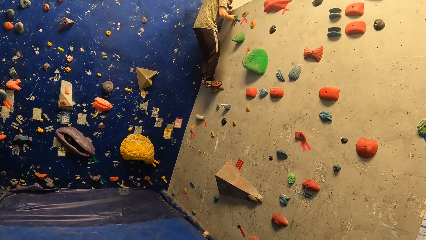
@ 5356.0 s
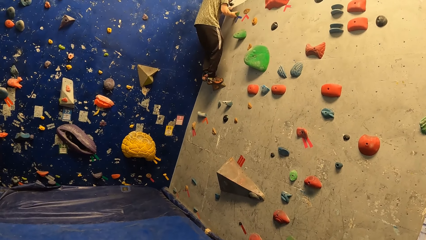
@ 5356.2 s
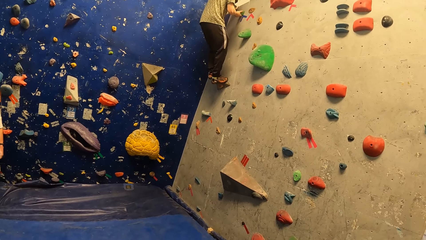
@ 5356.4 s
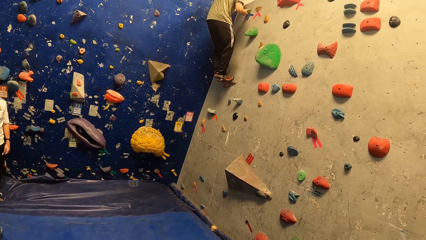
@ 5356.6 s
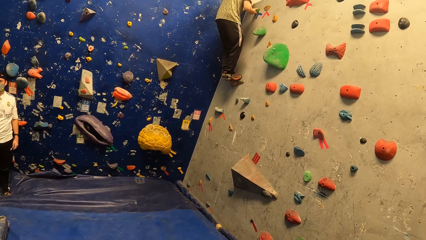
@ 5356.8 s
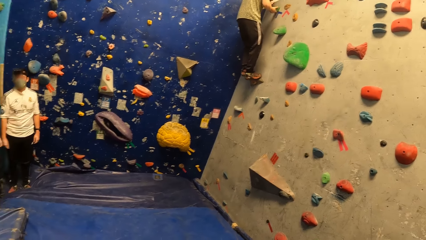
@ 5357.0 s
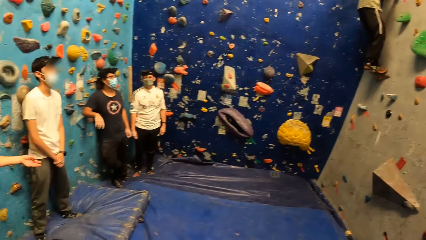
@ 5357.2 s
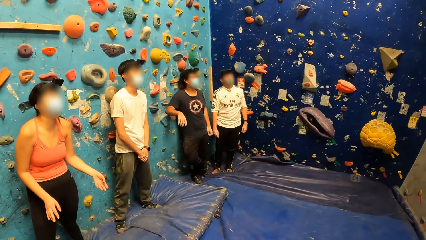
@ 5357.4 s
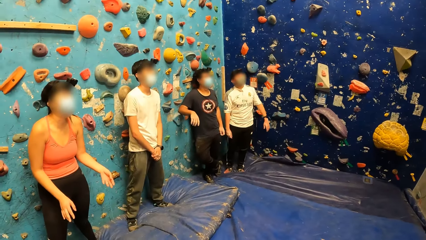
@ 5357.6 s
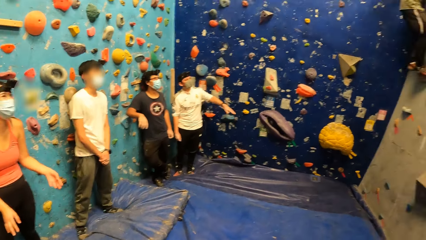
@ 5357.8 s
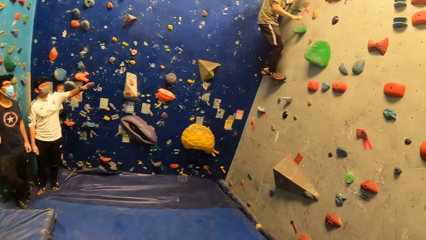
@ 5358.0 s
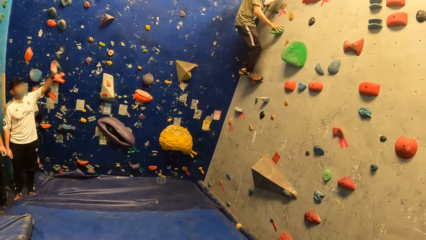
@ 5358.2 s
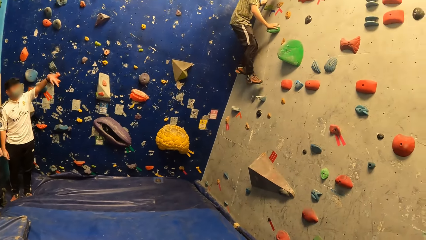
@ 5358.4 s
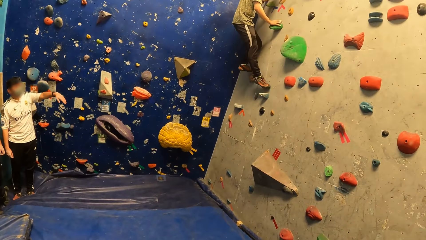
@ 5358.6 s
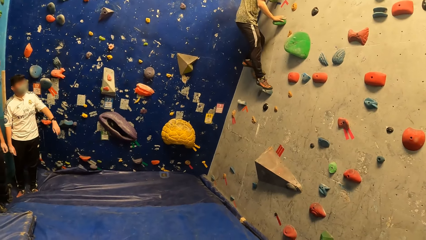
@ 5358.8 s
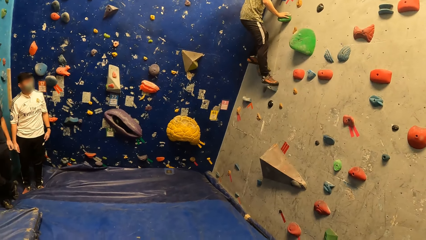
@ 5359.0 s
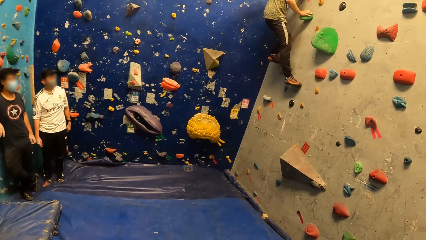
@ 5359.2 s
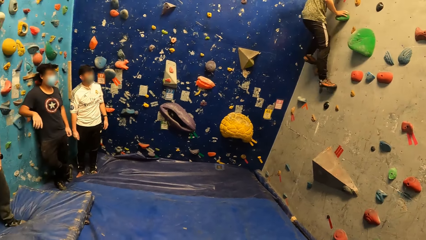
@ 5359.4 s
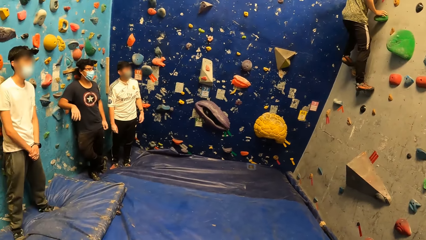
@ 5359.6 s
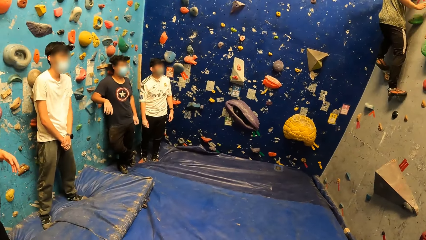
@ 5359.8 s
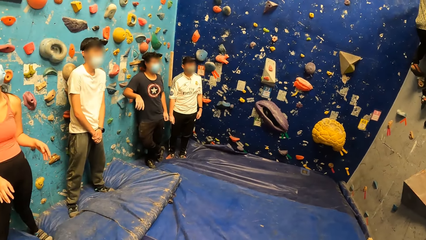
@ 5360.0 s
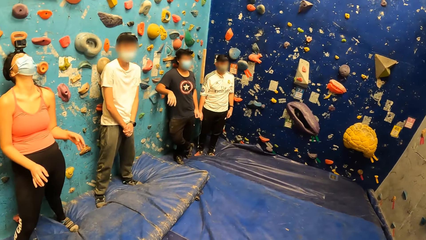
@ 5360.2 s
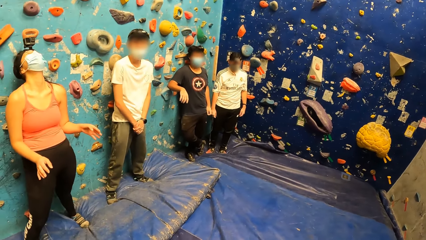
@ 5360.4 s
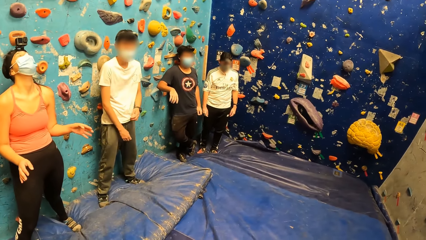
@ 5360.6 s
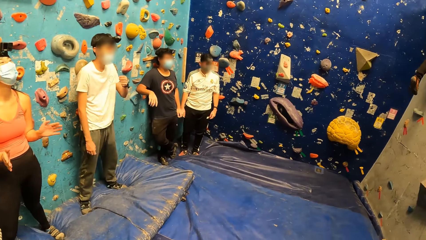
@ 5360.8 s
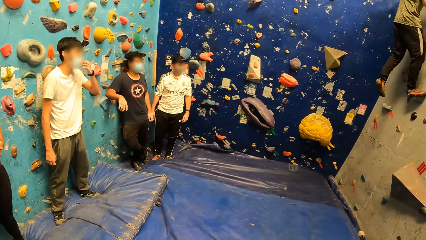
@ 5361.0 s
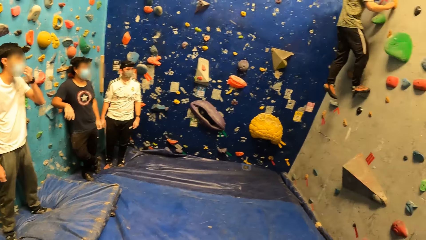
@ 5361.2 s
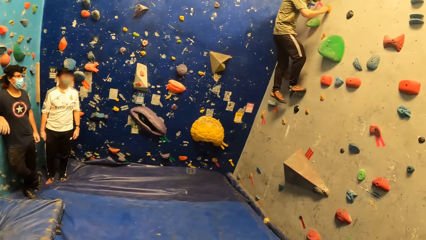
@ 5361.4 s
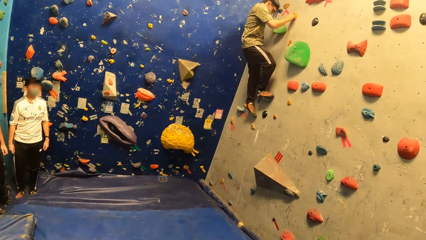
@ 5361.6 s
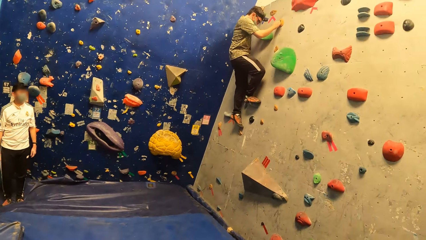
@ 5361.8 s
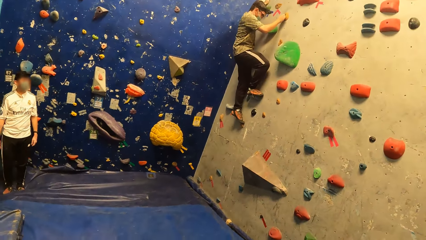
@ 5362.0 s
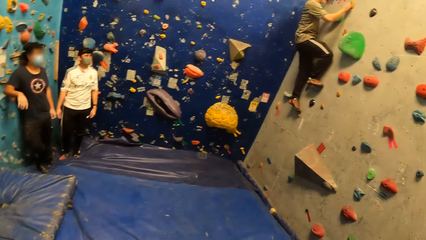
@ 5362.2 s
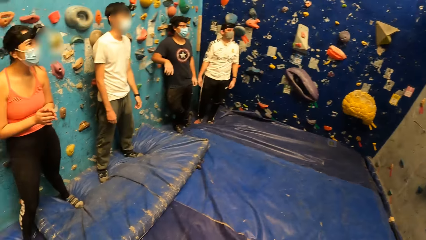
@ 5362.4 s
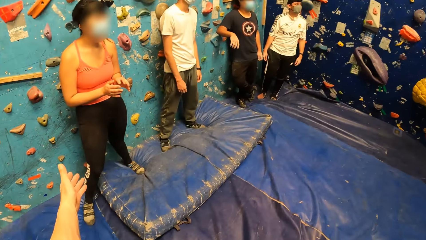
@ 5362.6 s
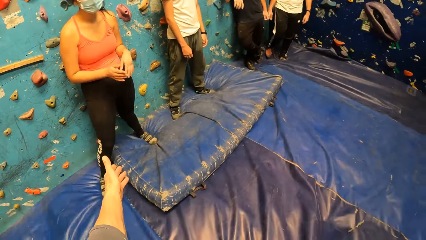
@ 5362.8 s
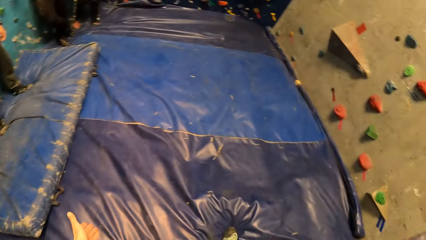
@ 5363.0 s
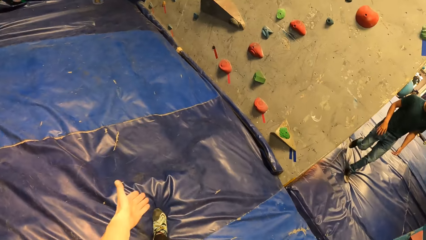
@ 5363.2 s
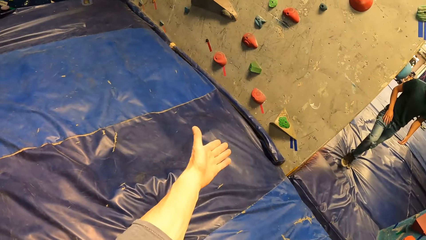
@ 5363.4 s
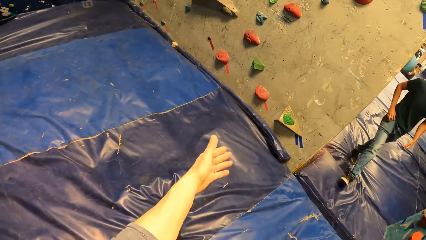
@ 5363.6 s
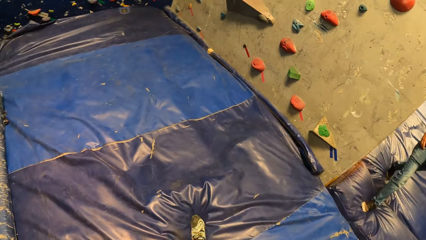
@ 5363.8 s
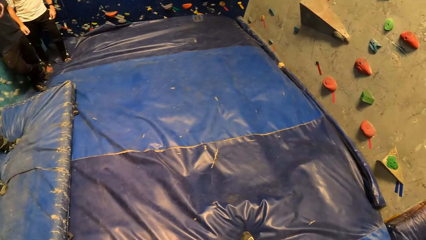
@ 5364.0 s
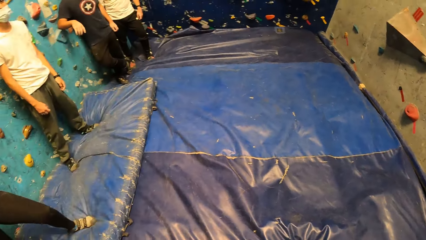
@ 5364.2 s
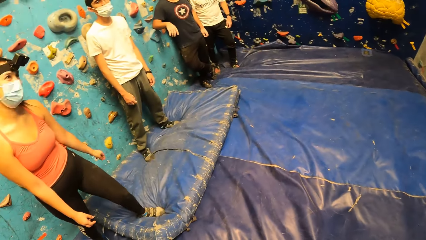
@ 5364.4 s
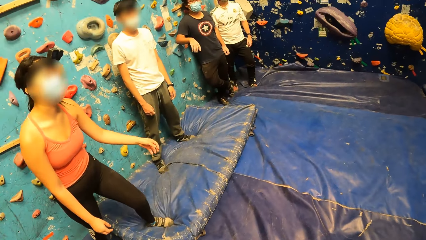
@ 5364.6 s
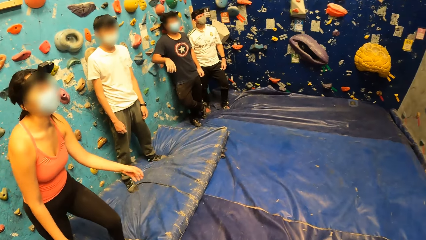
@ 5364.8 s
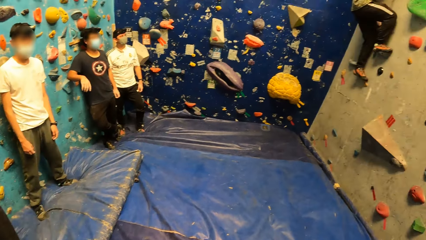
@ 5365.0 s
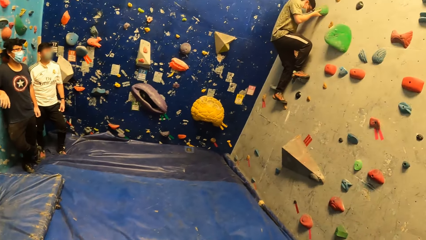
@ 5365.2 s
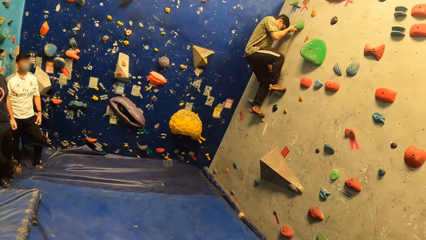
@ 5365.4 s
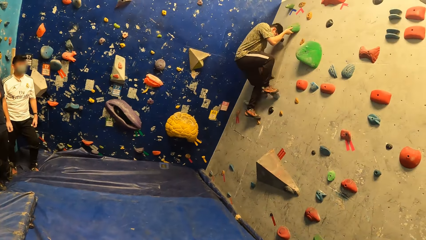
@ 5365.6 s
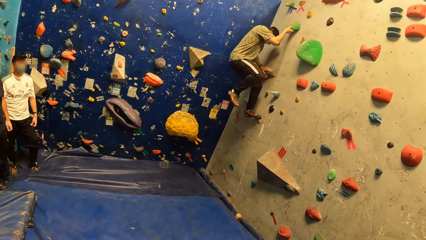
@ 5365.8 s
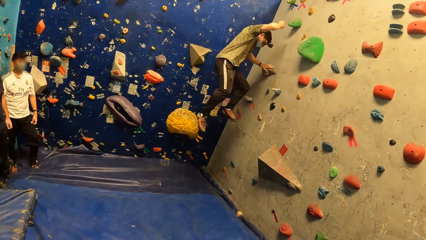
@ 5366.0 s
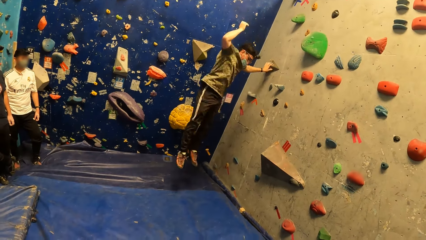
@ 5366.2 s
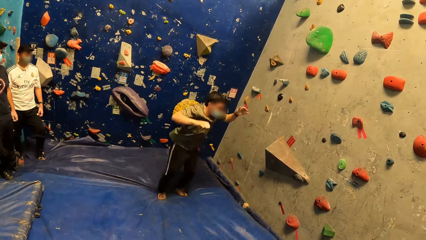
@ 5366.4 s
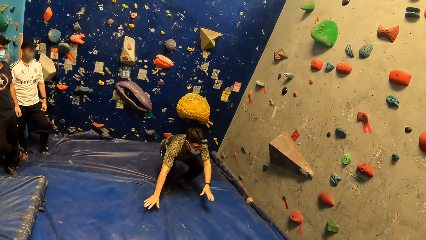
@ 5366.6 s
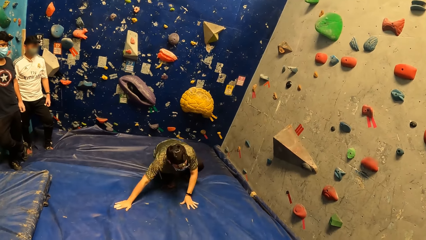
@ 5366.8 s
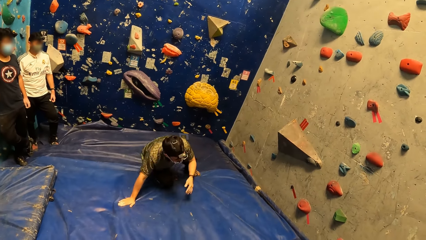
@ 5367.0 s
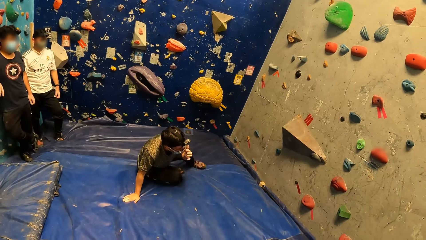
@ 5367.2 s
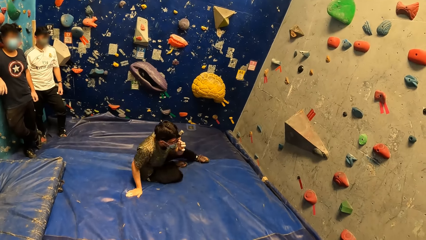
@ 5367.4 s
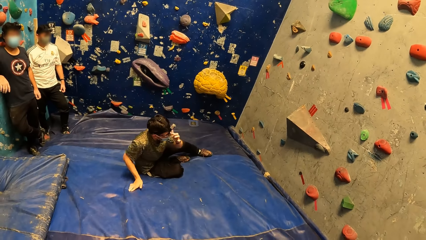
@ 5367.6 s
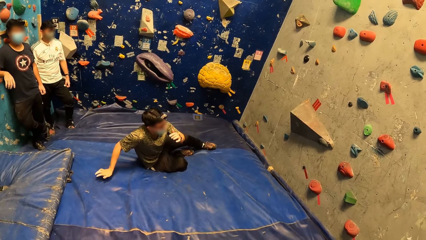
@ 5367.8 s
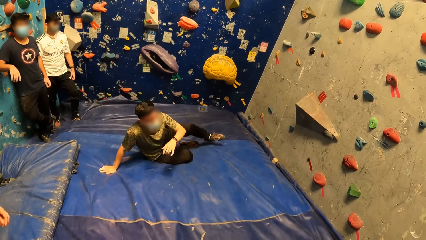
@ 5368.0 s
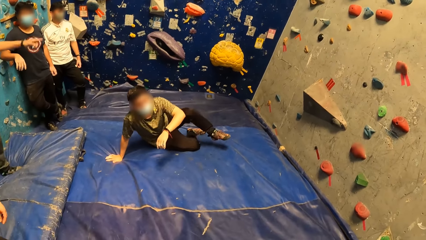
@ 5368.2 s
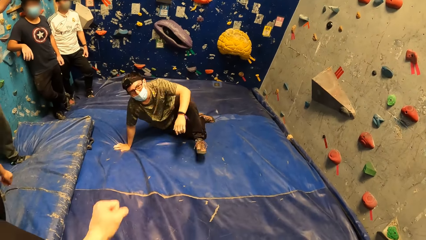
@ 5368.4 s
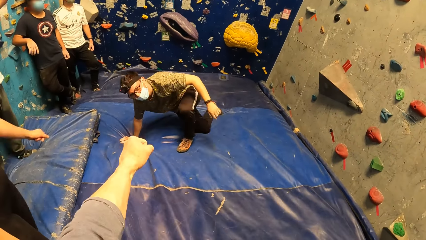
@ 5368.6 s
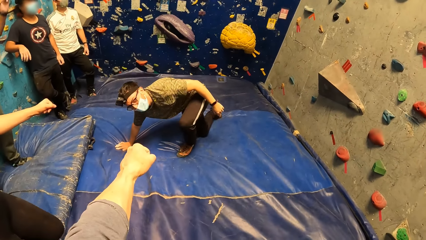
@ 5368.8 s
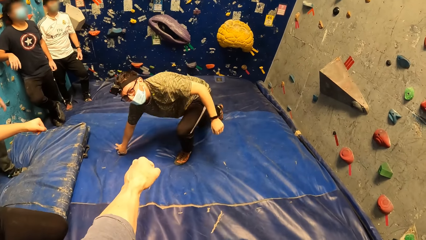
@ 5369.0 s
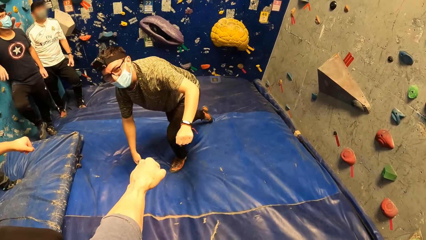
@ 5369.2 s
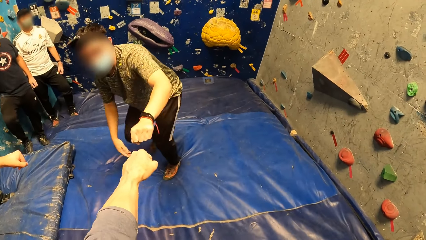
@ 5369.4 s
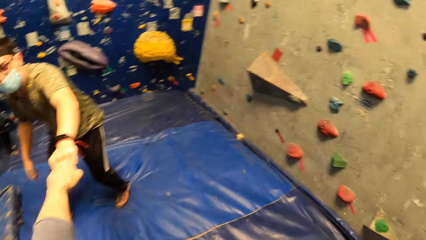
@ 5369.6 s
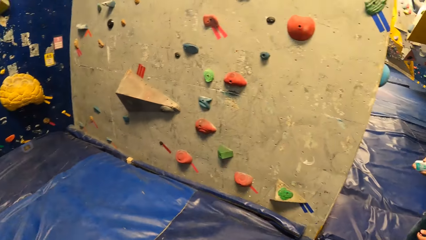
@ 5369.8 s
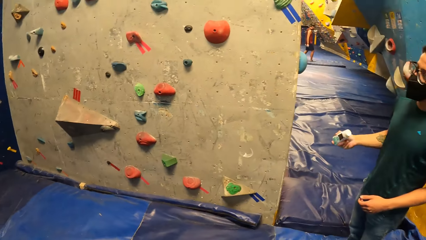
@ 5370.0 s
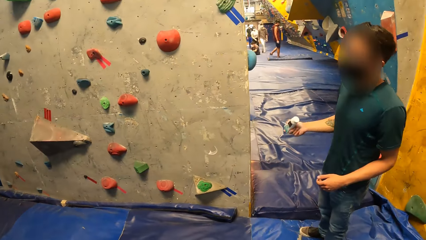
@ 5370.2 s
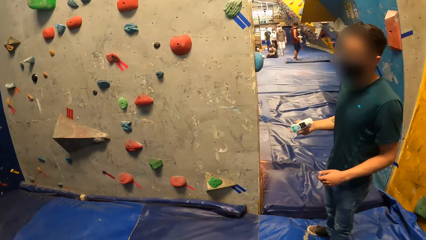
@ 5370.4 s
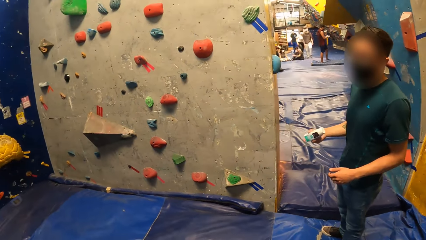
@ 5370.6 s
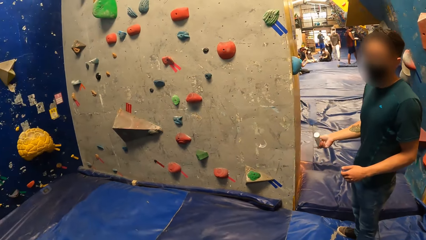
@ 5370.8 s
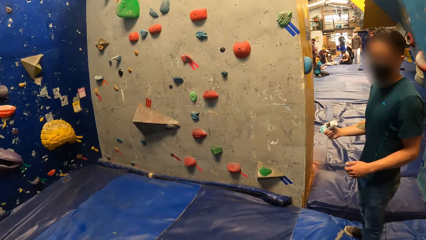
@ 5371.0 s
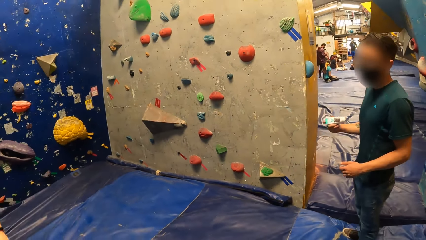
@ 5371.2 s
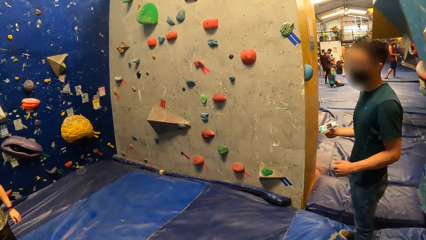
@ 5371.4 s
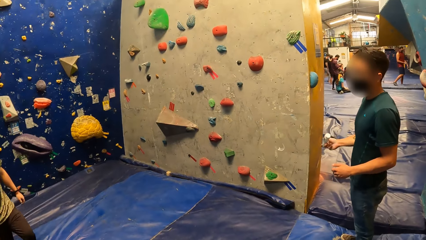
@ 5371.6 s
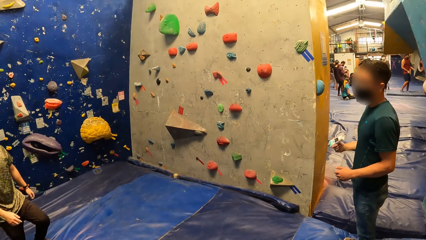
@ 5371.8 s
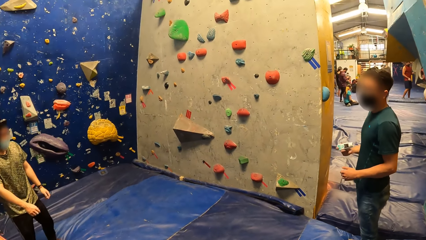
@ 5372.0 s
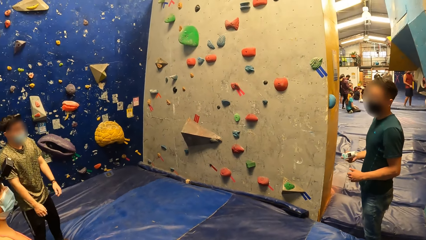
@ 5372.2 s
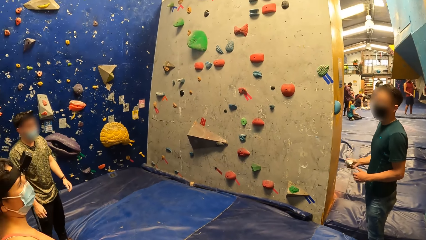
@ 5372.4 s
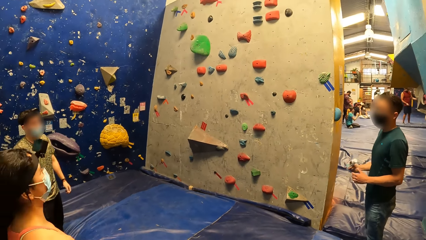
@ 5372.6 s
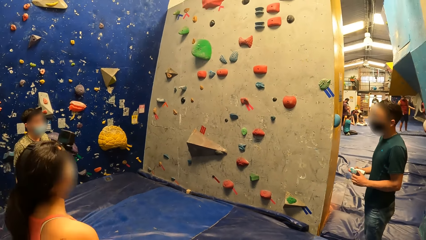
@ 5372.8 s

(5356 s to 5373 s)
A woman gestures with both hands. A man touches his nose mask with his left hand. The camera wearer gestures with his left hand. He points out. The woman dances. The camera wearer looks around. Another man drops from the wall onto the floor, touches the nose mask with his left hand, and stands upright. The camera wearer stretches the hand. He fist bumps the other man. He looks around.
